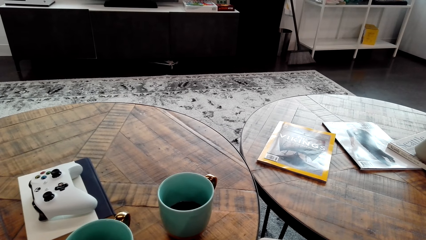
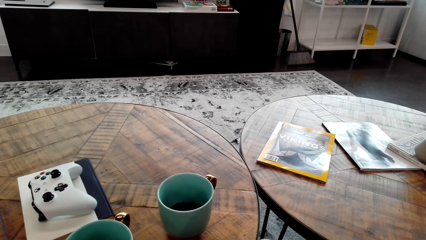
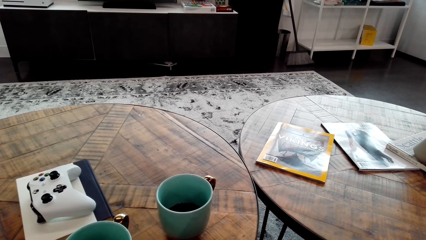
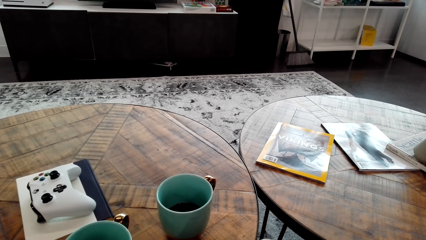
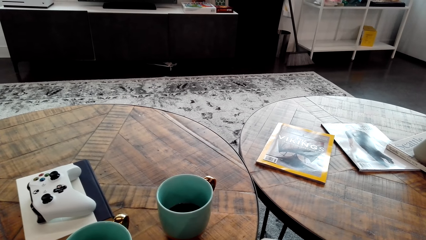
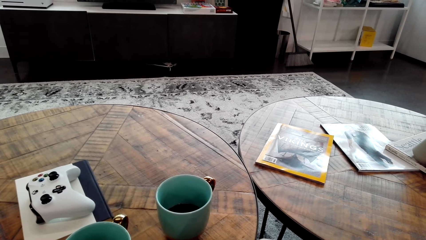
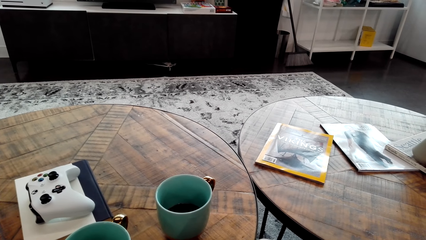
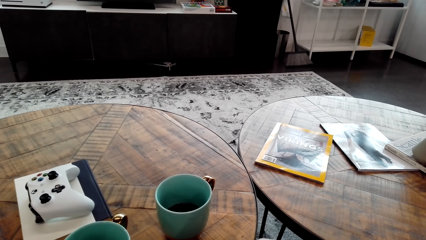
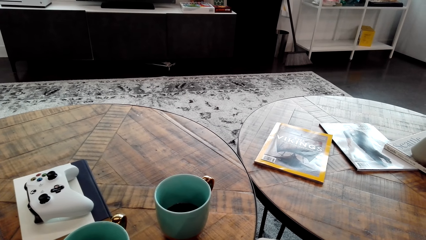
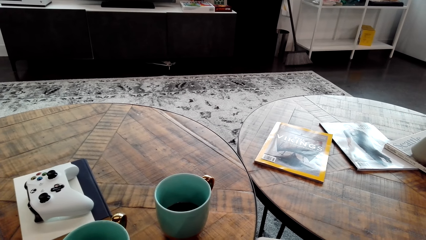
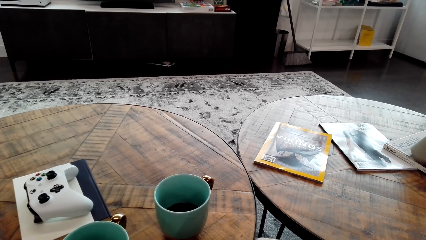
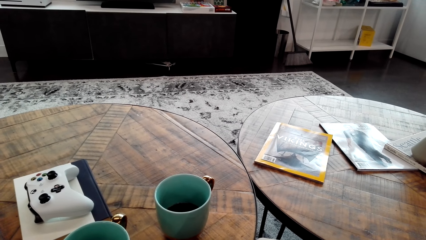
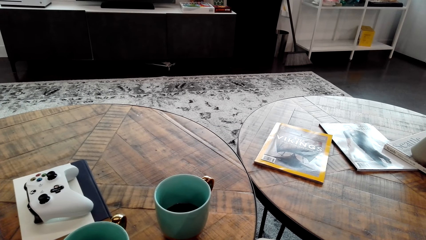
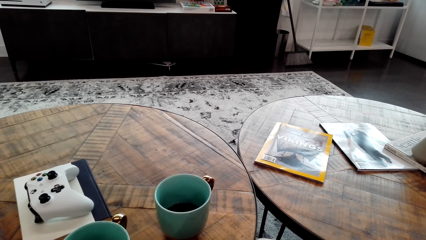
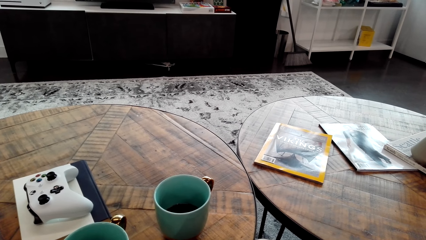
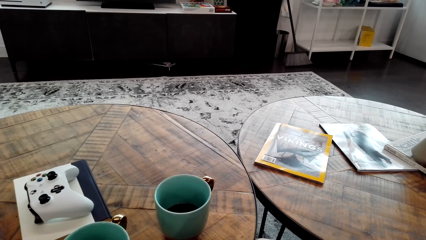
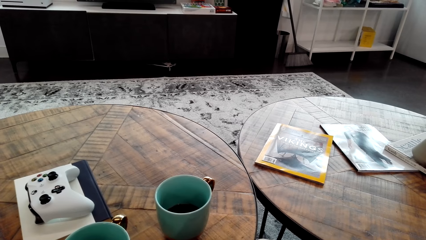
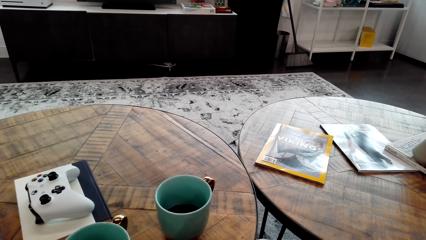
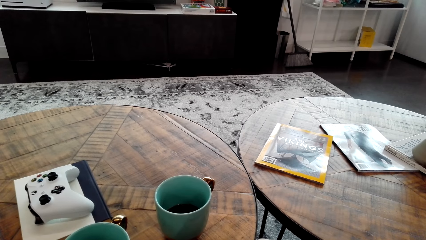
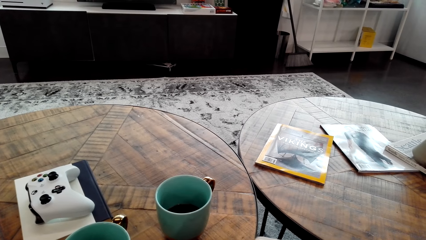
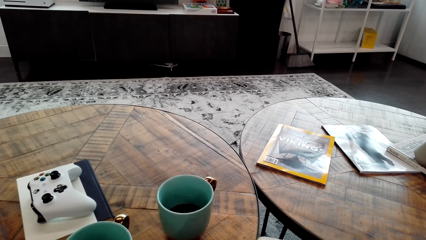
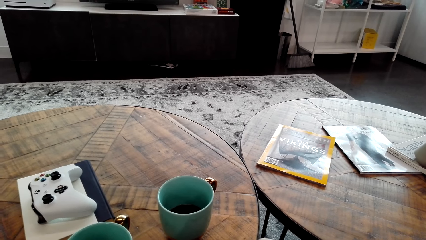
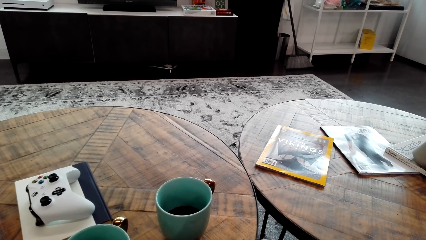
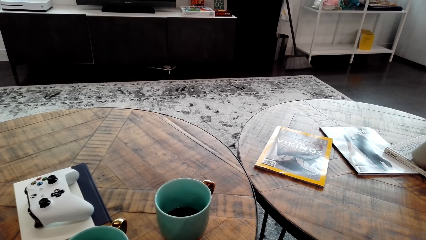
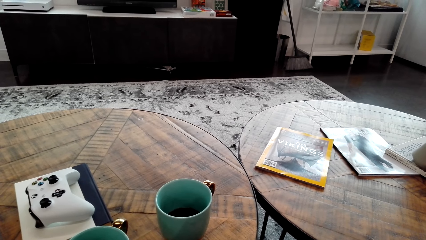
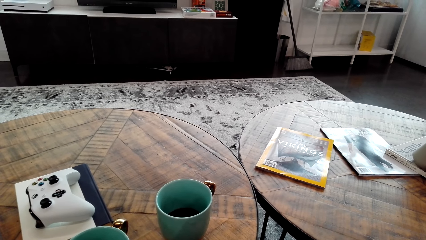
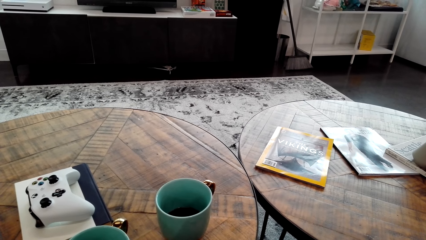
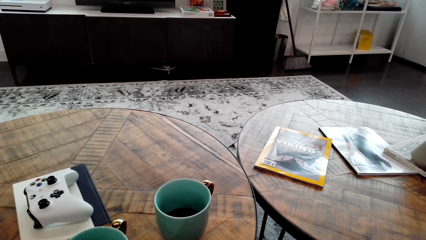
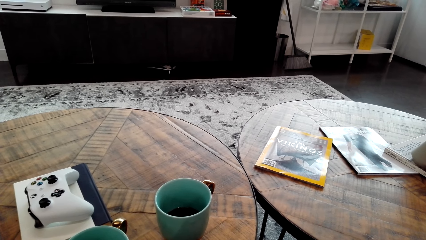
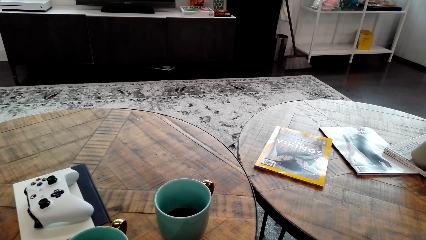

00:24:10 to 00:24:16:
The camera wearer stares at the phone.

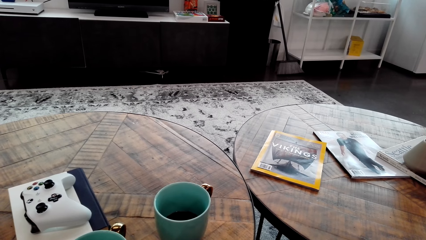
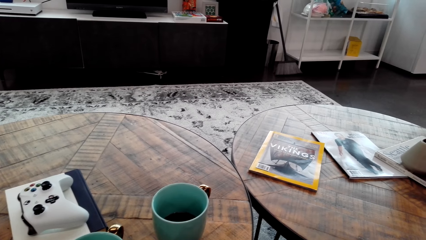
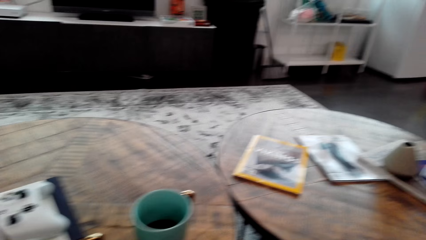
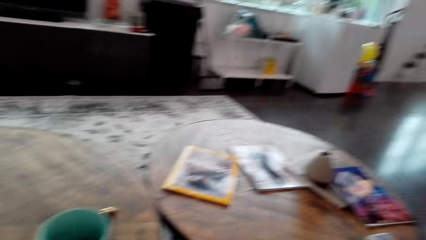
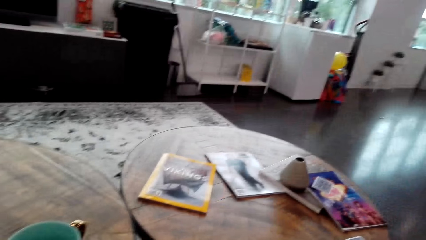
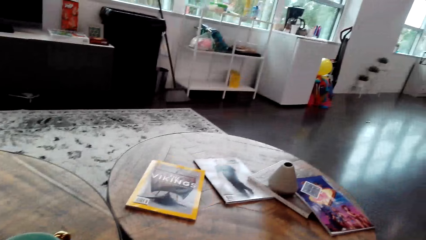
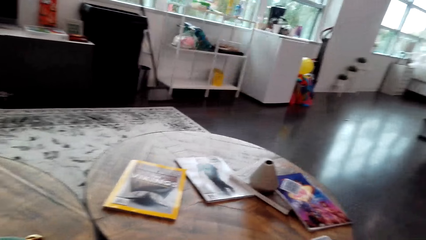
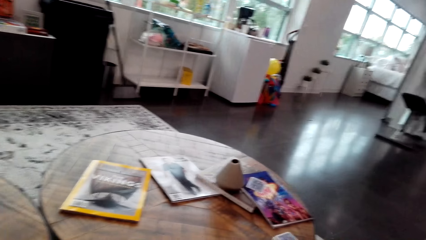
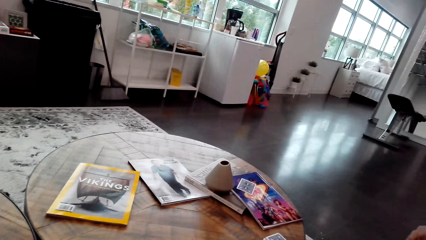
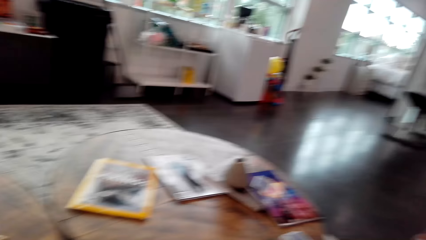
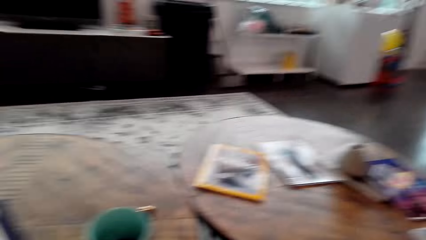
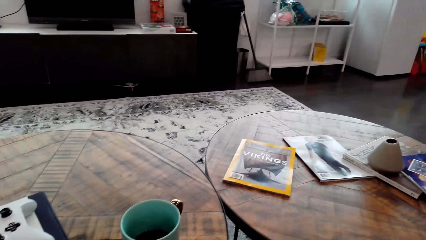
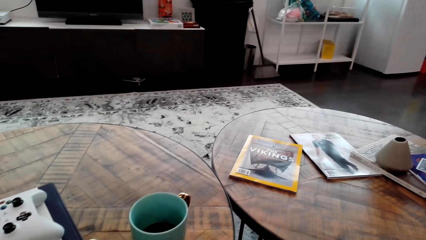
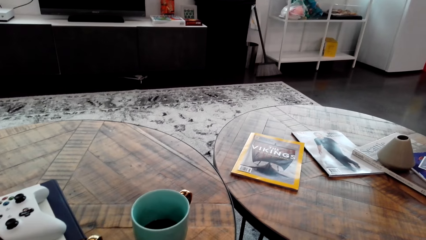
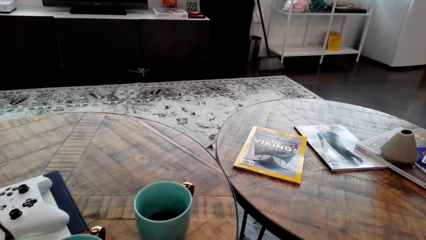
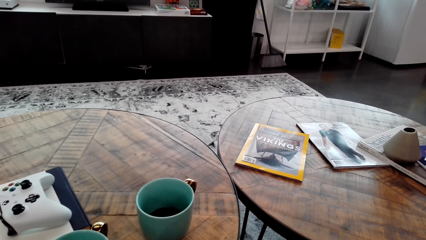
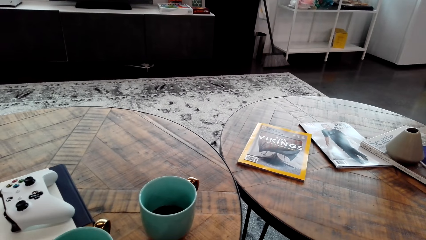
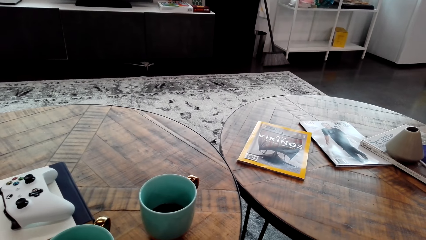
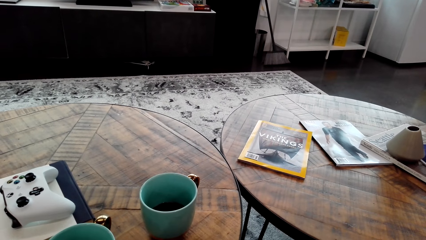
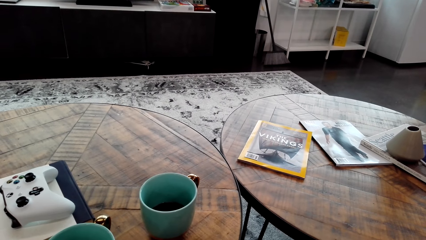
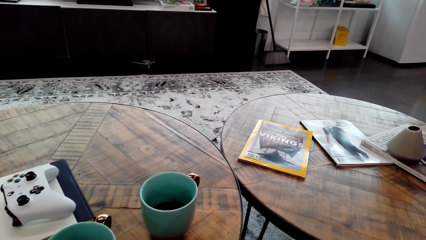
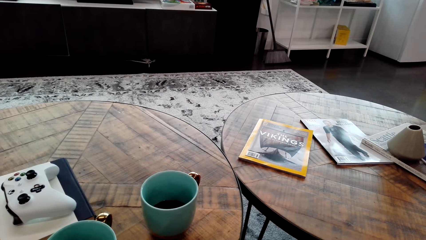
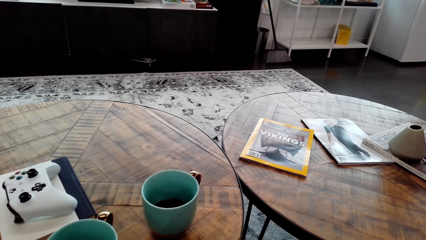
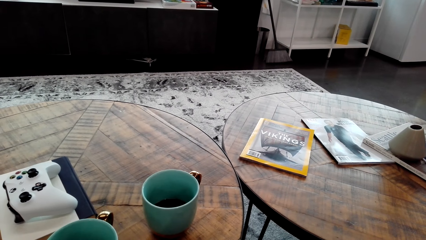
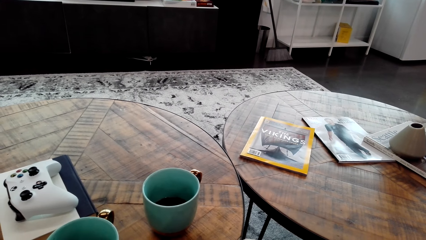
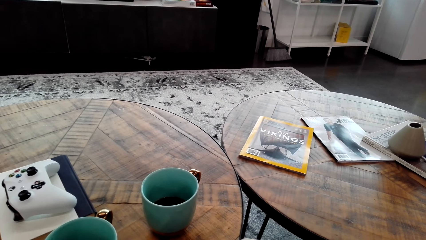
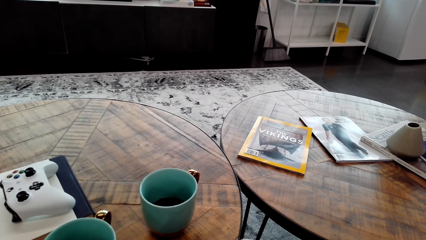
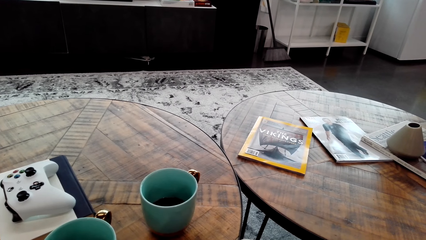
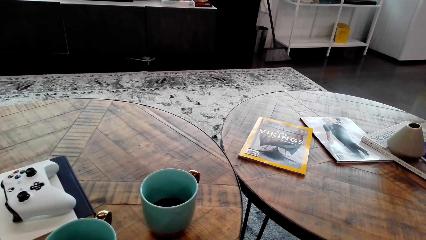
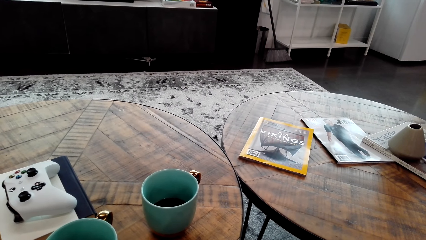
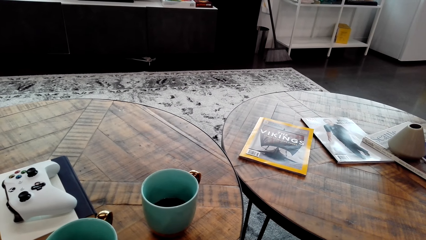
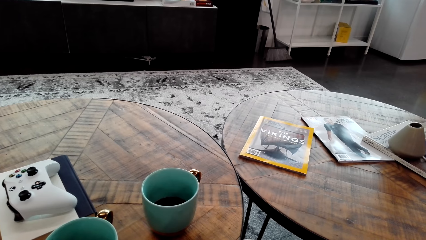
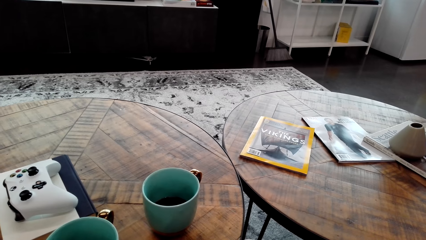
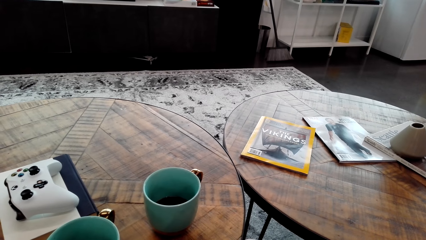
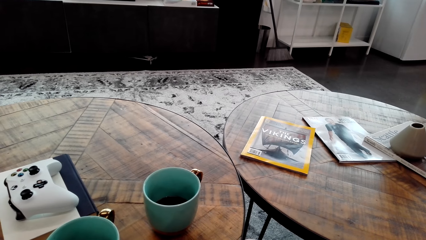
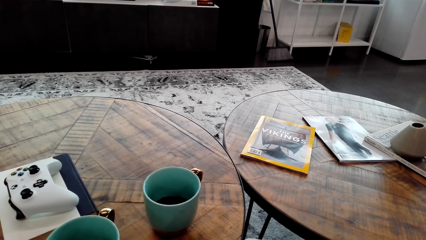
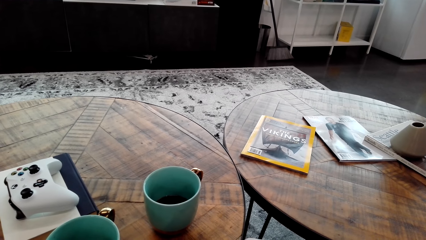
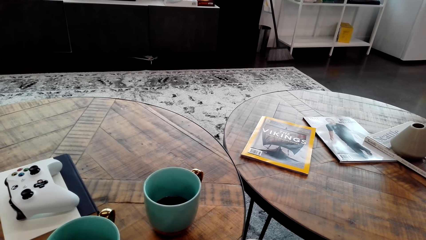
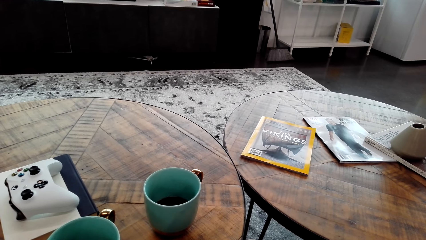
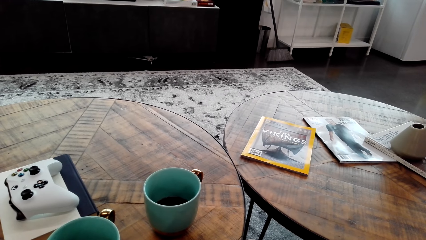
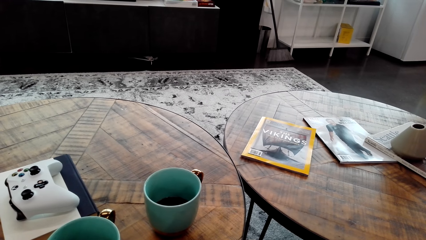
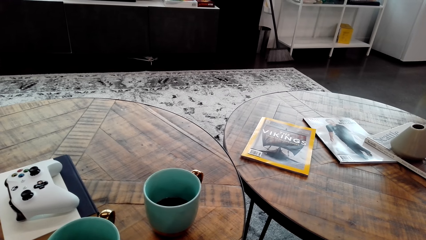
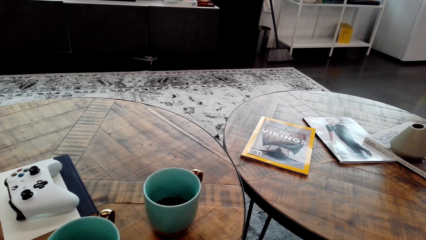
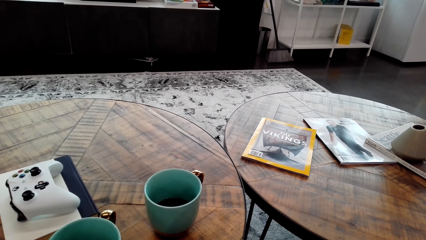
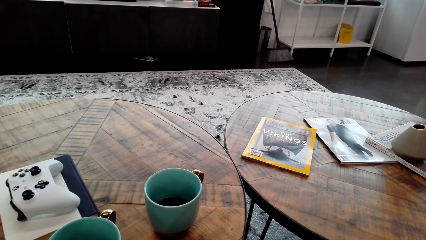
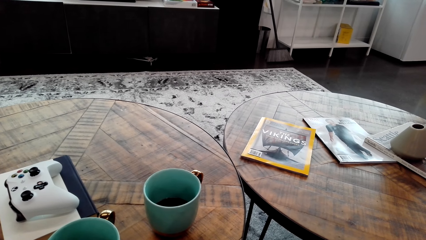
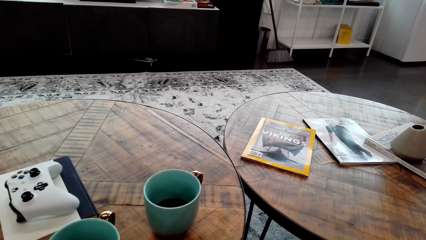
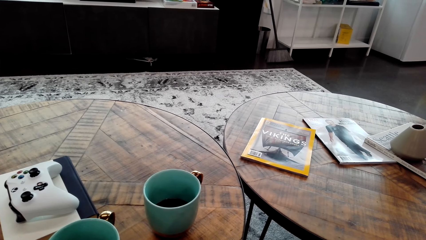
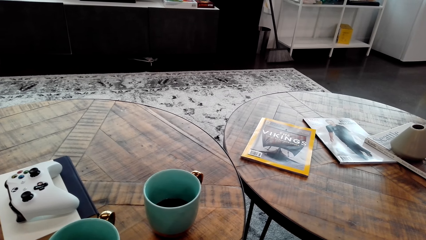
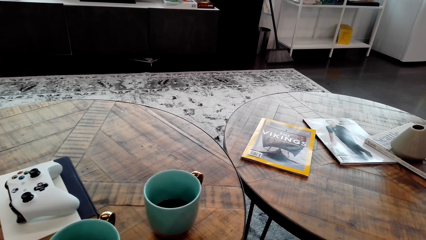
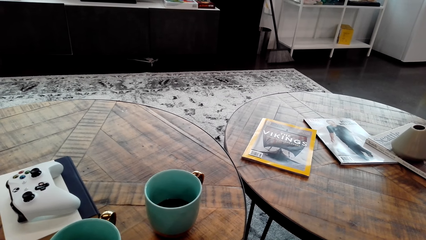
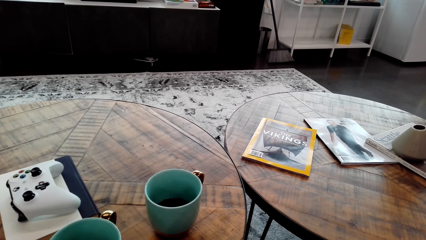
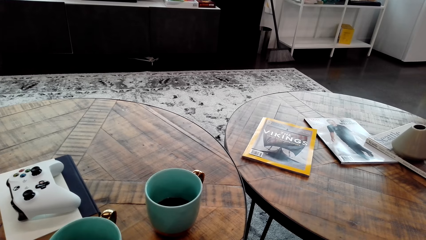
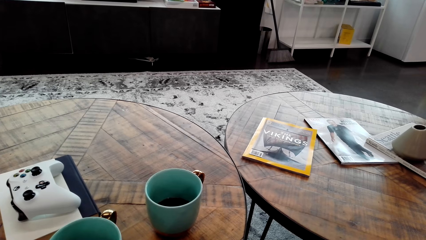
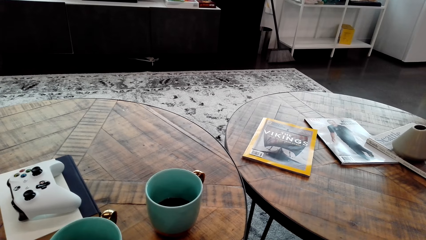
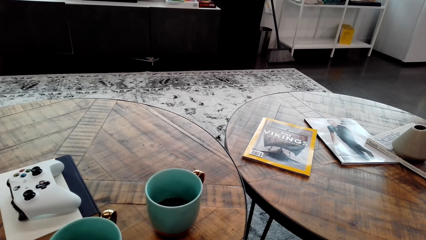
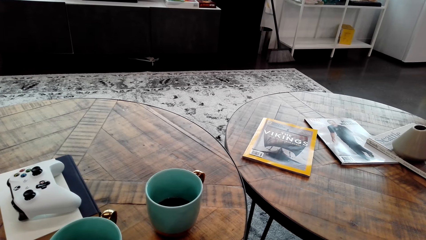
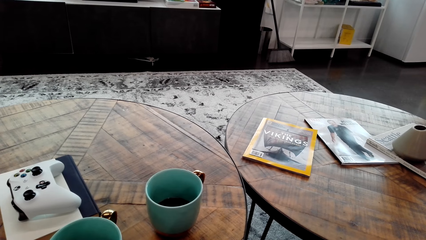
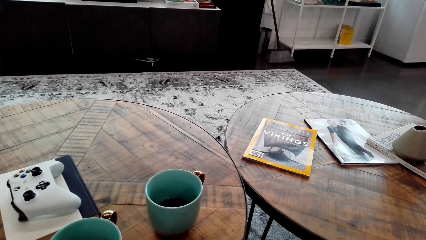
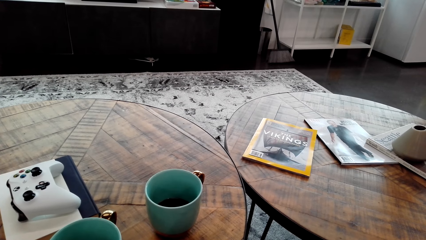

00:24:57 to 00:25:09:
The camera wearer looks around.
